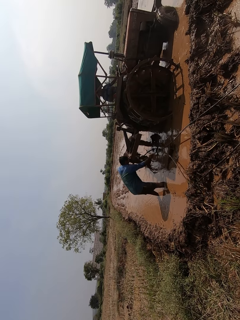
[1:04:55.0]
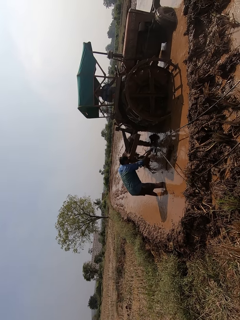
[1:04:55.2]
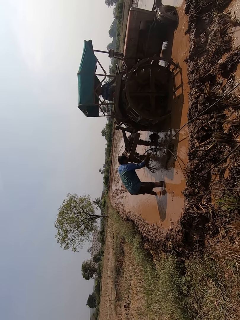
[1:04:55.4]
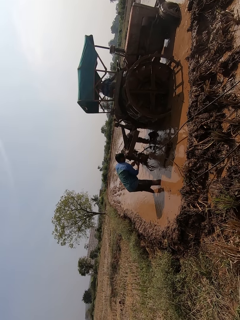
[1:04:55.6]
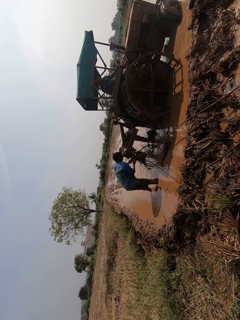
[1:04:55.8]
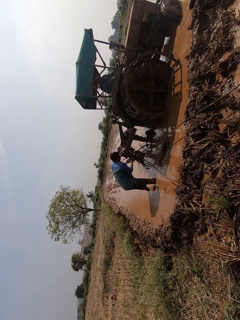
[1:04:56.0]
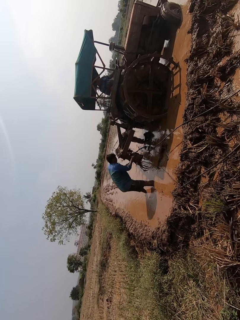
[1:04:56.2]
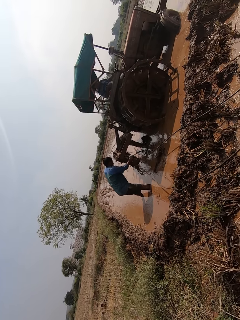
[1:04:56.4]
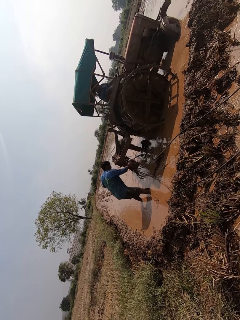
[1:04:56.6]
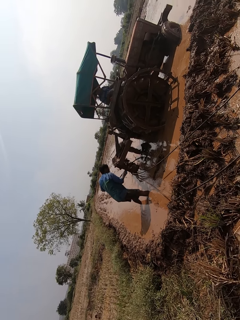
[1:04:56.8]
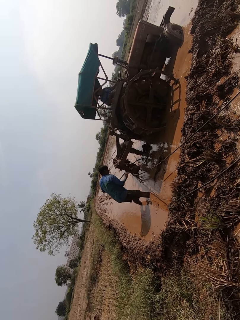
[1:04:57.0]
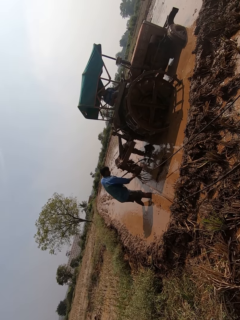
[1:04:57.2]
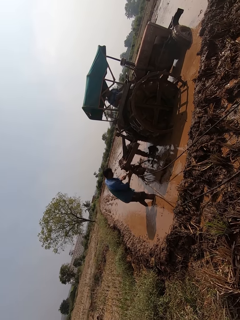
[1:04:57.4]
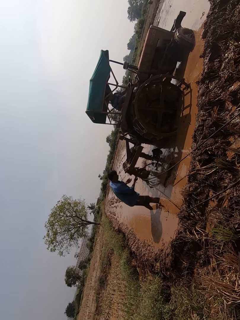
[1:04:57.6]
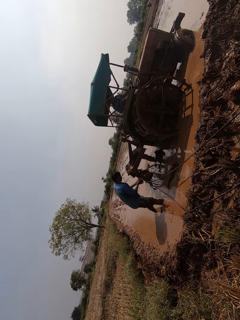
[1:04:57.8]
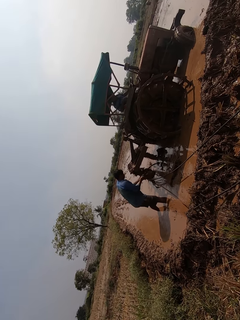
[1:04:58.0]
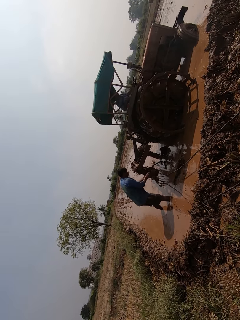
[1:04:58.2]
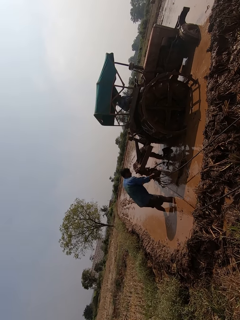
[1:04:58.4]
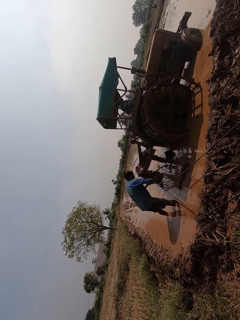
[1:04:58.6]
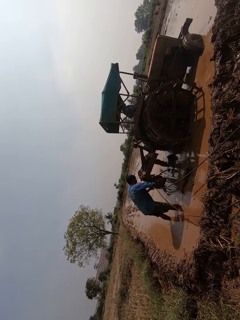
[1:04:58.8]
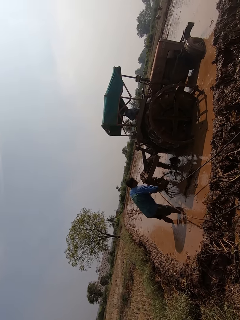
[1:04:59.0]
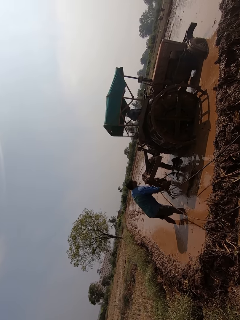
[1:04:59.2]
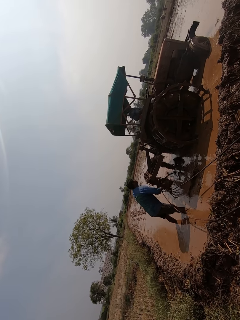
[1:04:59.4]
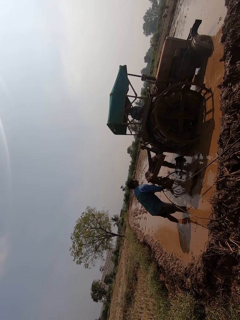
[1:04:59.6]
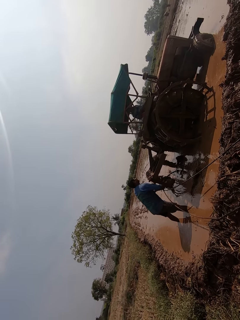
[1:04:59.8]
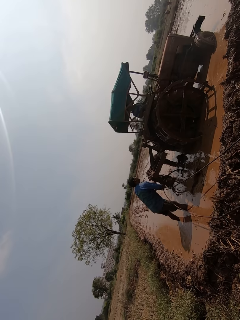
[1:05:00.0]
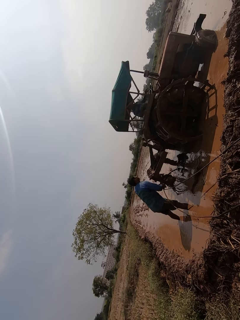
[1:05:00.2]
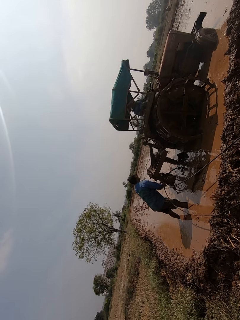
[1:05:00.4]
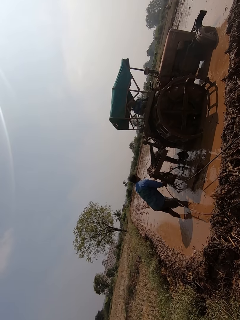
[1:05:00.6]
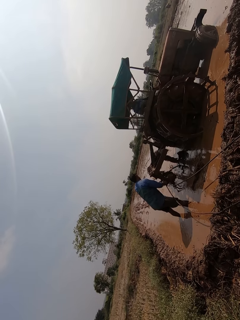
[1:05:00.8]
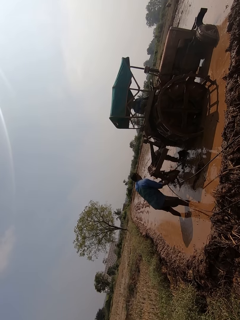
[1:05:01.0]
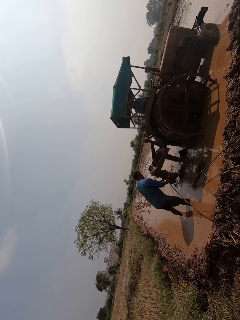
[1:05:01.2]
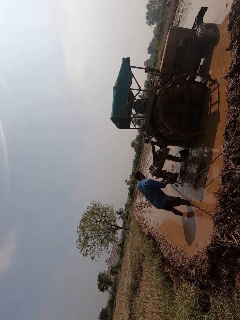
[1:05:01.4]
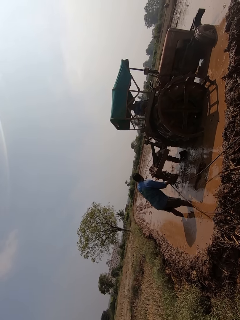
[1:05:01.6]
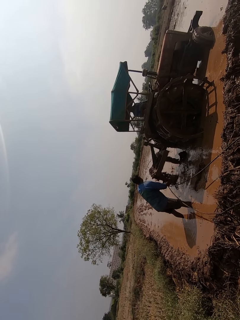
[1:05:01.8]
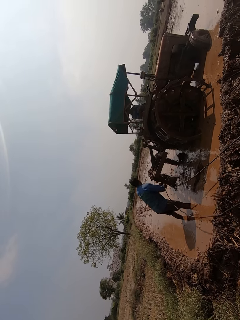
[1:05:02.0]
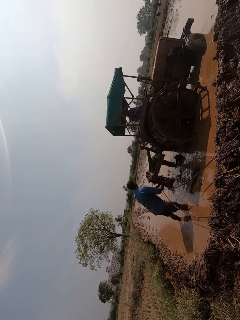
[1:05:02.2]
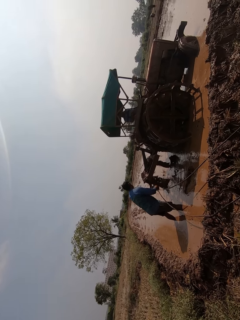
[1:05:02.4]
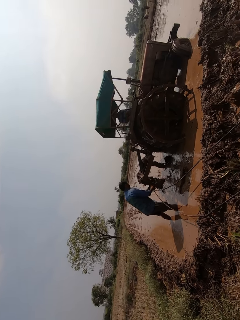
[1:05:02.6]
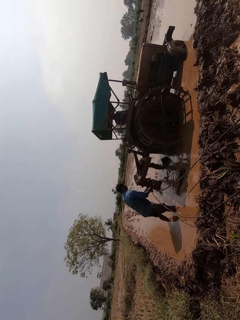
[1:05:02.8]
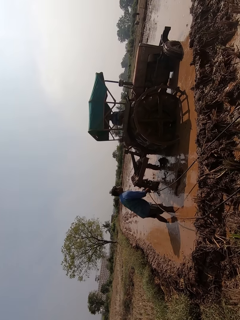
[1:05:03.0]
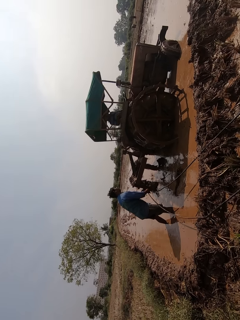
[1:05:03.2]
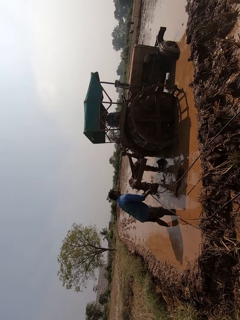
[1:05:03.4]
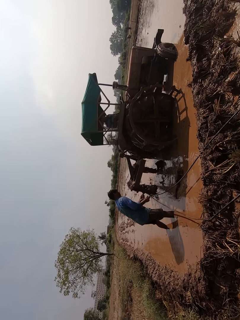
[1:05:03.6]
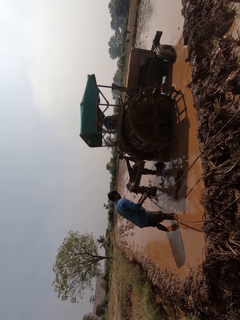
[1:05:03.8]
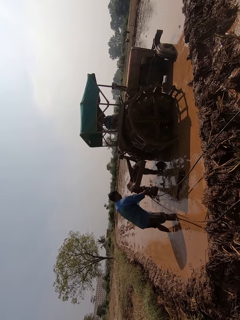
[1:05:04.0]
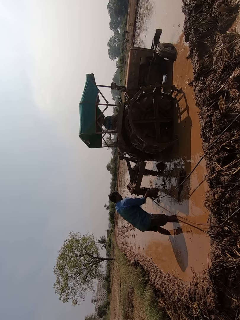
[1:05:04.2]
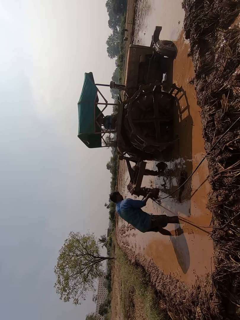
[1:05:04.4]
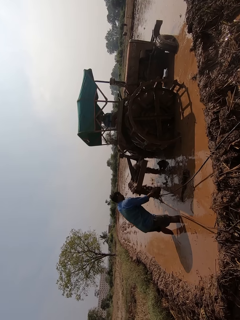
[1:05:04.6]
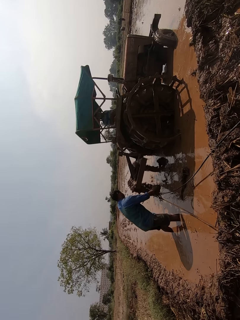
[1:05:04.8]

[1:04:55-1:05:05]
A man talks to another man.

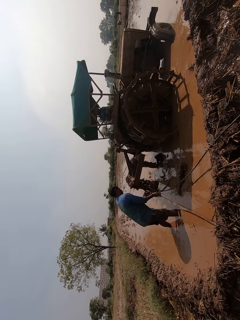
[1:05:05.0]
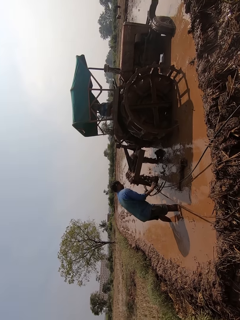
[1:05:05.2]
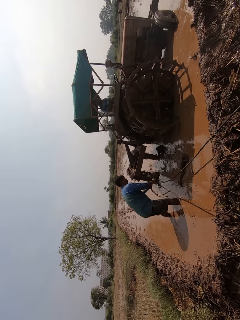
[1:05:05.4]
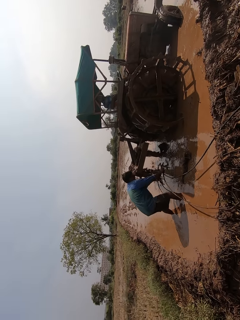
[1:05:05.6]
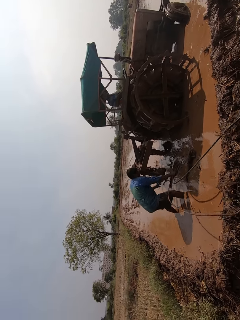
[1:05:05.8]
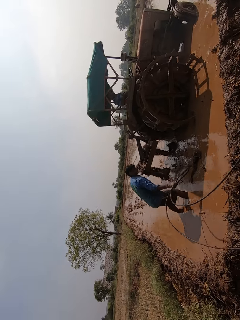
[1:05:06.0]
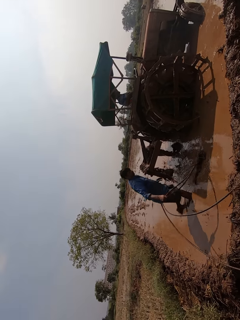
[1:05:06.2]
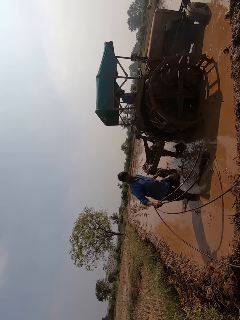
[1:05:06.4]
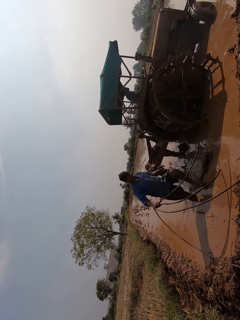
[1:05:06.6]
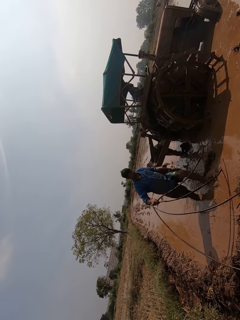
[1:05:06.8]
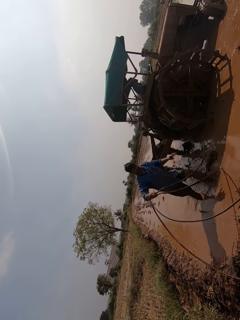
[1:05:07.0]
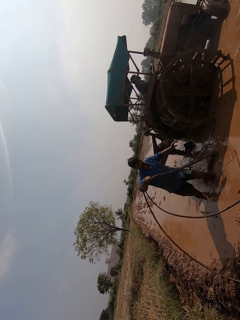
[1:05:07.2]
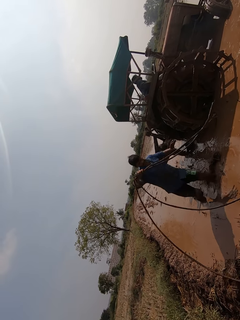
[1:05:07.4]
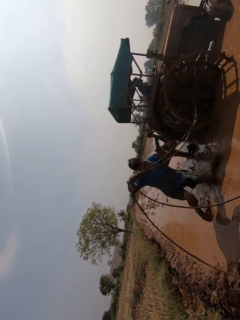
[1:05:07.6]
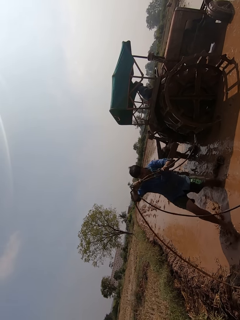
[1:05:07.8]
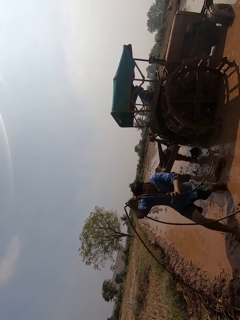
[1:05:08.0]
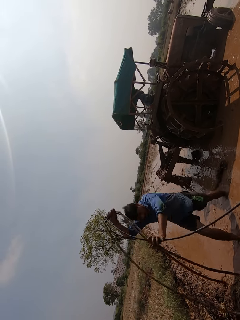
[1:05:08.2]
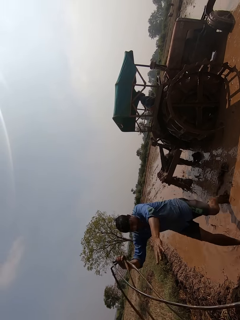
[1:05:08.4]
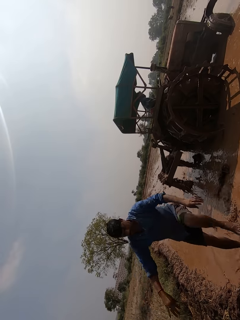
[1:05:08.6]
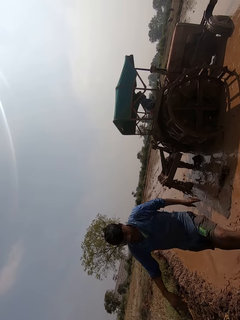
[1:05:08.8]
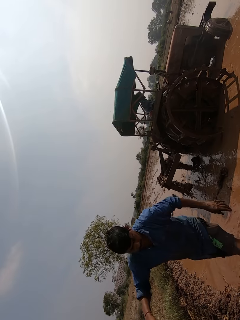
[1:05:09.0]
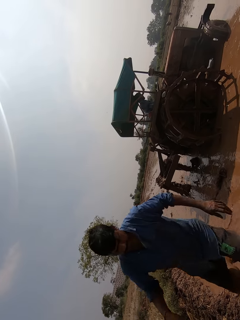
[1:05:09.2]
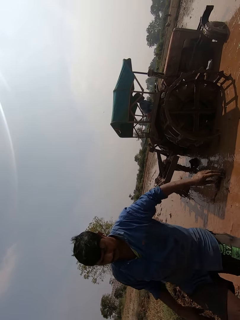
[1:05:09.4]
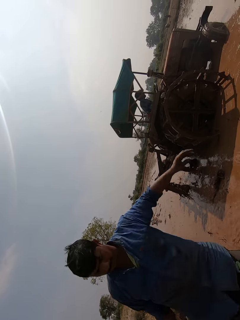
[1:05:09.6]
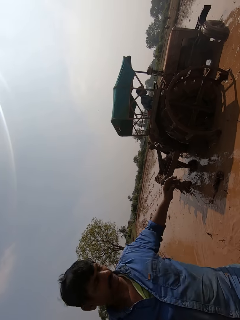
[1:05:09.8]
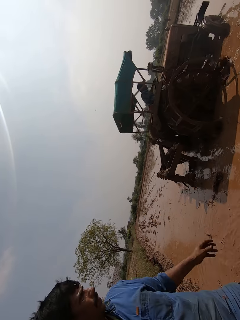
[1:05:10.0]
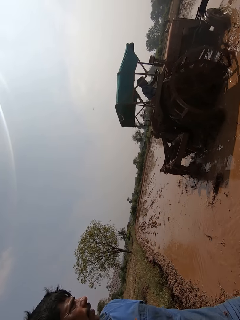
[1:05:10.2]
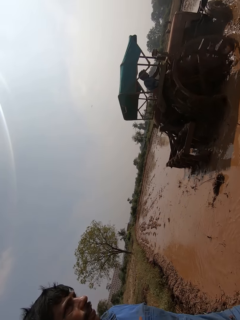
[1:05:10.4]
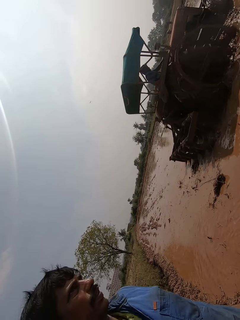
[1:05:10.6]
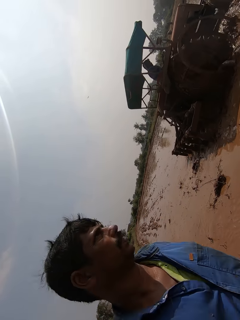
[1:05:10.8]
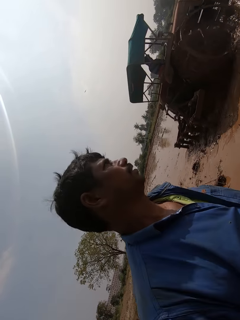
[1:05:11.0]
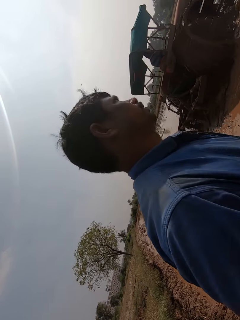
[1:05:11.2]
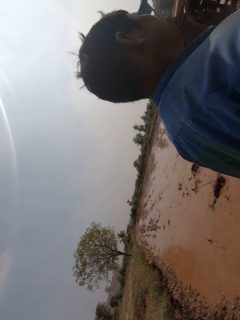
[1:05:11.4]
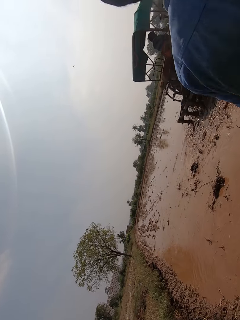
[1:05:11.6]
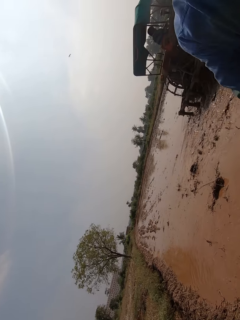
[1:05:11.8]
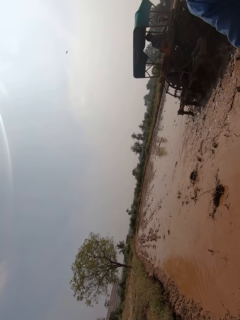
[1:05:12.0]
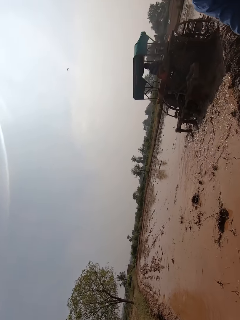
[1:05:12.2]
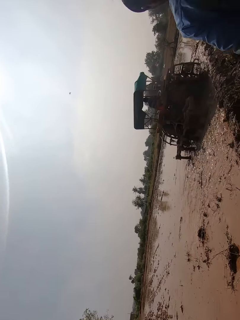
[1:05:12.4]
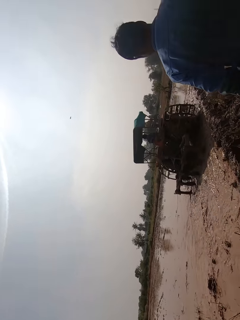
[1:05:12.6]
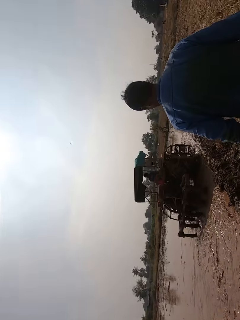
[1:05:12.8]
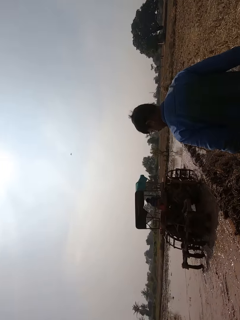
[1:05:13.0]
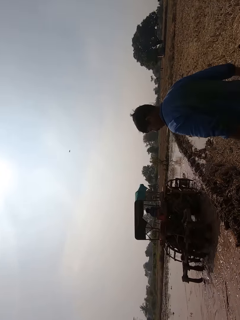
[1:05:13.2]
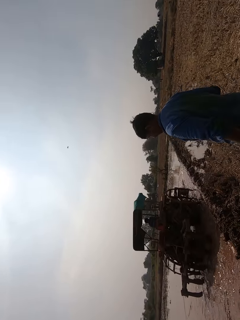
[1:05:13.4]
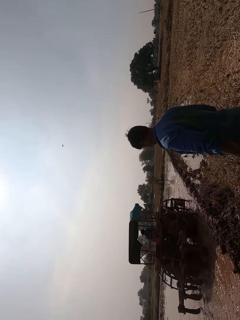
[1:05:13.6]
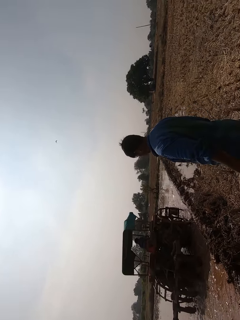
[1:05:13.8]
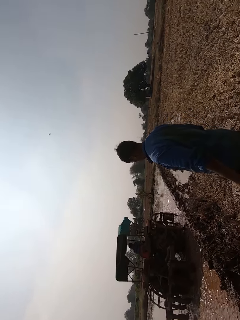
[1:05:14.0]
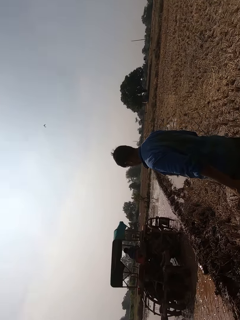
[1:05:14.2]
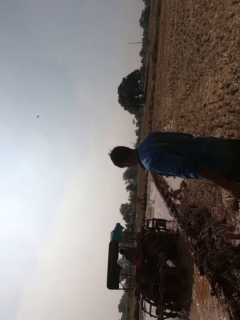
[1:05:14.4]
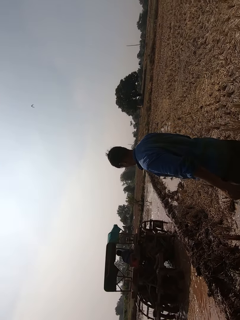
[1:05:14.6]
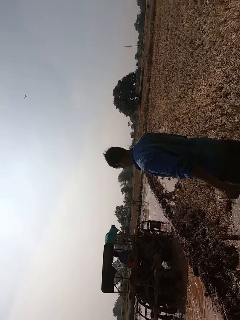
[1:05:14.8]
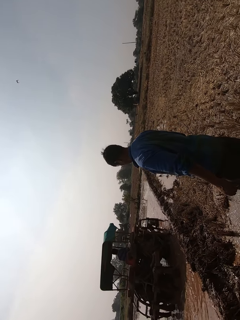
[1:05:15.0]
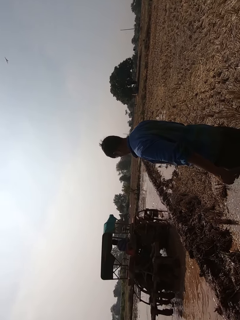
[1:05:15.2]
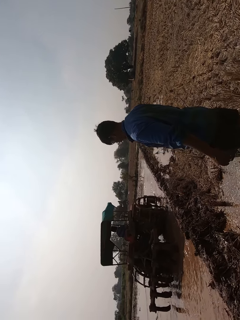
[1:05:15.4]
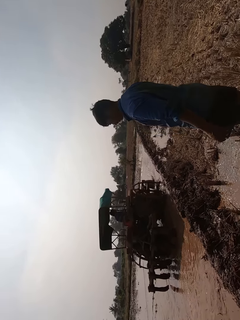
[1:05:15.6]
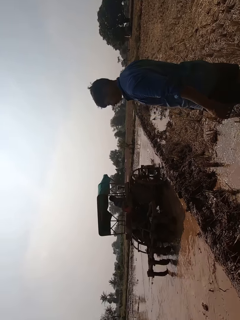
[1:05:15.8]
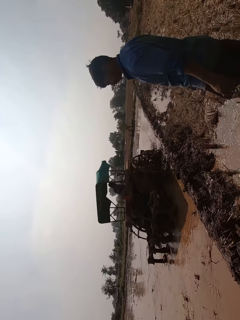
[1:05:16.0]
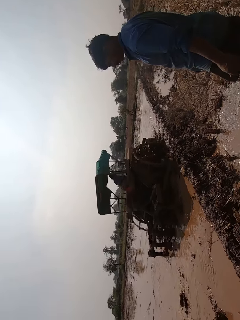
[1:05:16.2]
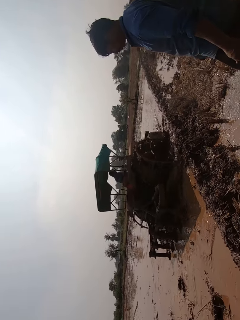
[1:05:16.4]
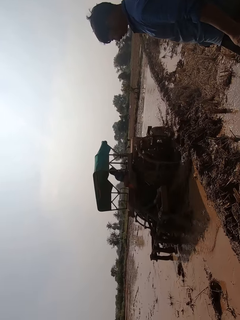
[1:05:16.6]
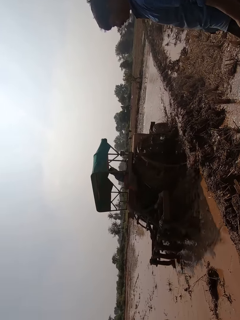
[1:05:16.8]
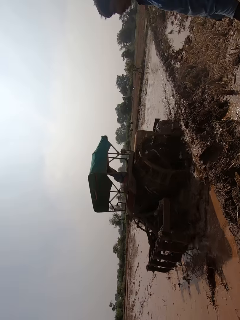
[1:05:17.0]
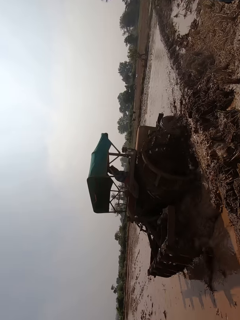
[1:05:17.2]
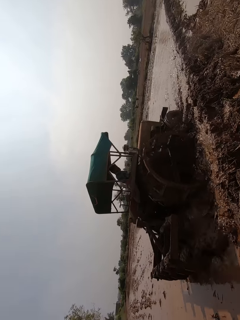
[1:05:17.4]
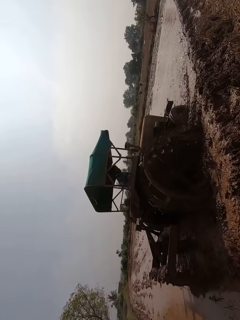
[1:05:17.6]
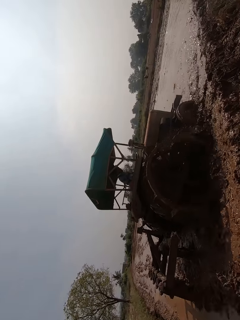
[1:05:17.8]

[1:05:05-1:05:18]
A man removes the wire from the tractor with his right hand. The man walks back. The man drops the wire on the floor with both hands. Another man ploughs a field with a ploughing tractor. The other man drives the tractor on the muddy field.
